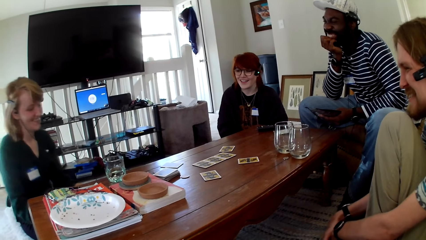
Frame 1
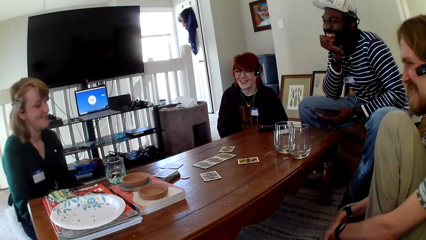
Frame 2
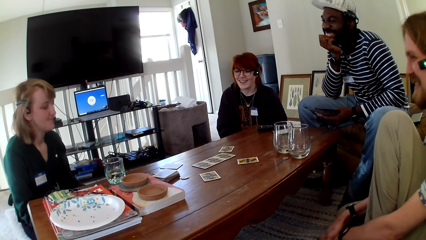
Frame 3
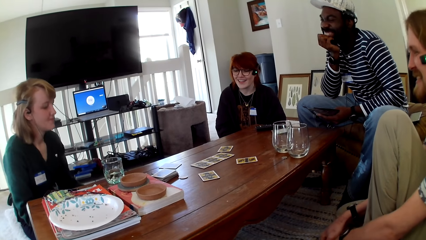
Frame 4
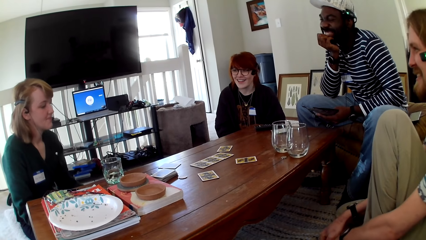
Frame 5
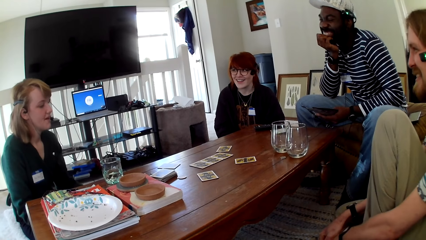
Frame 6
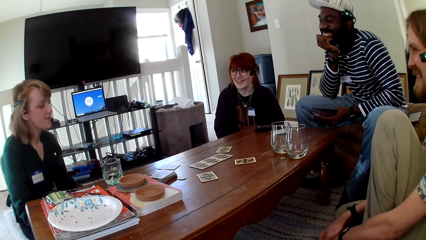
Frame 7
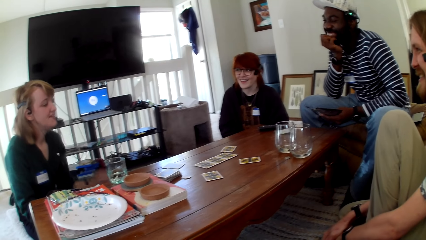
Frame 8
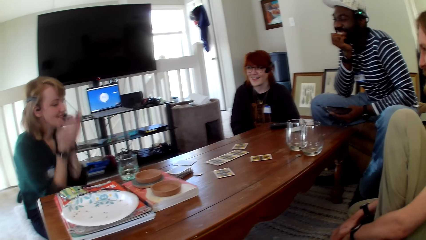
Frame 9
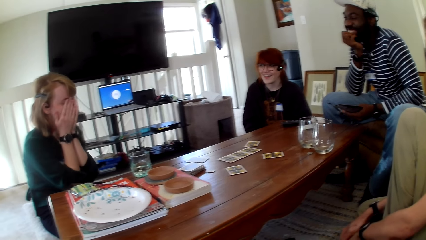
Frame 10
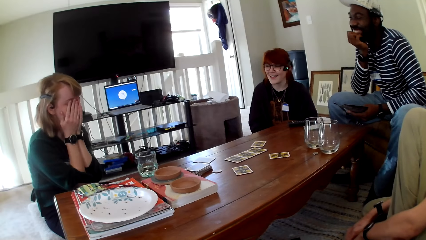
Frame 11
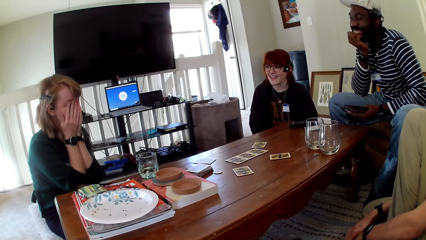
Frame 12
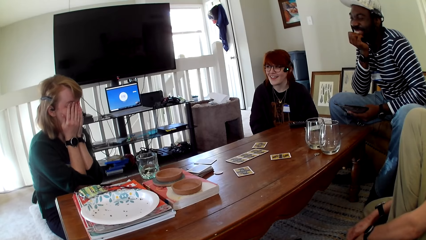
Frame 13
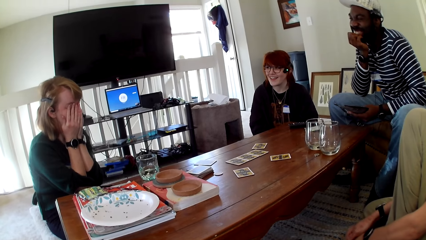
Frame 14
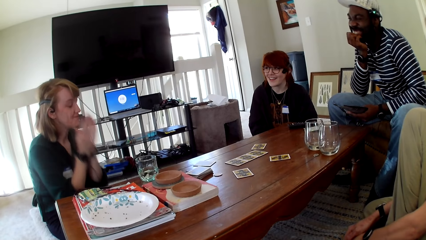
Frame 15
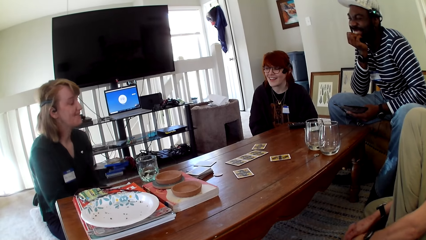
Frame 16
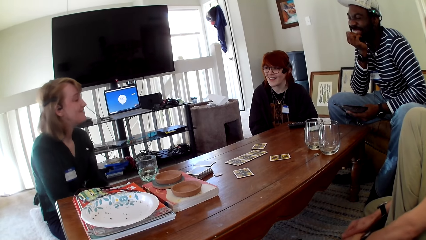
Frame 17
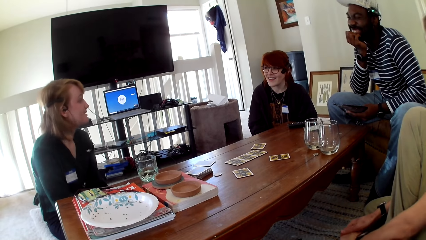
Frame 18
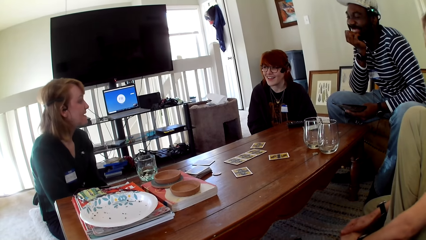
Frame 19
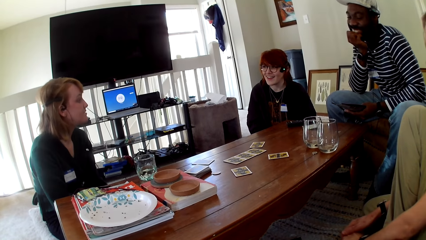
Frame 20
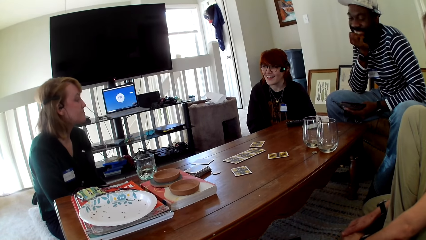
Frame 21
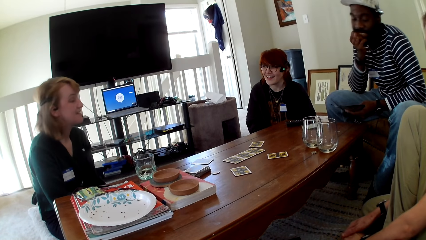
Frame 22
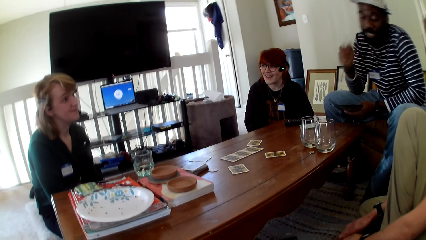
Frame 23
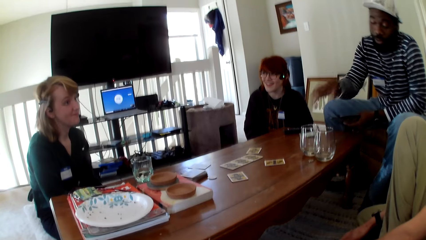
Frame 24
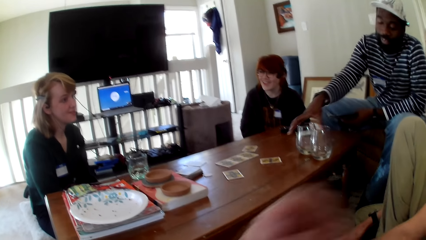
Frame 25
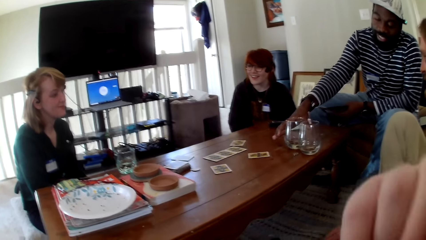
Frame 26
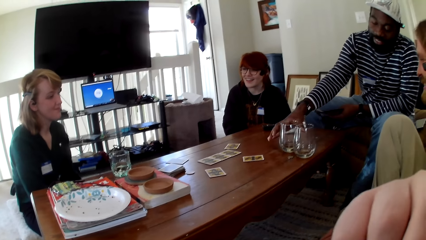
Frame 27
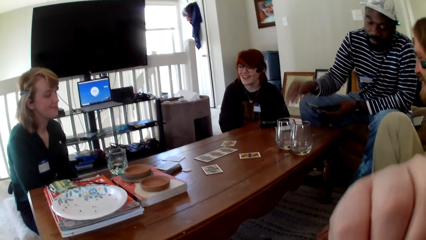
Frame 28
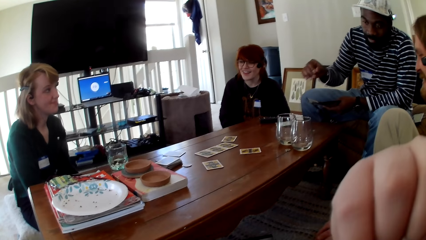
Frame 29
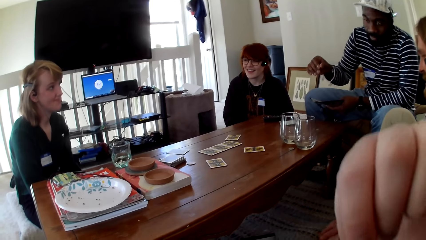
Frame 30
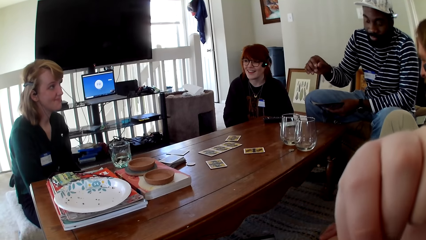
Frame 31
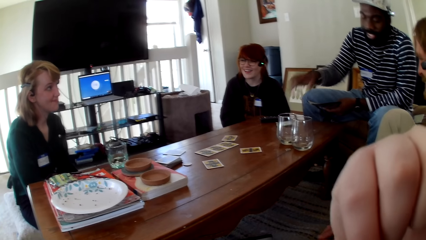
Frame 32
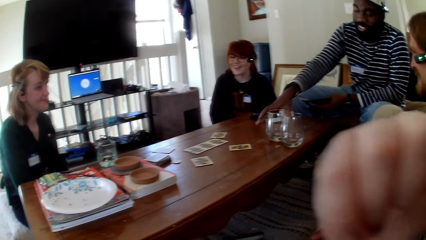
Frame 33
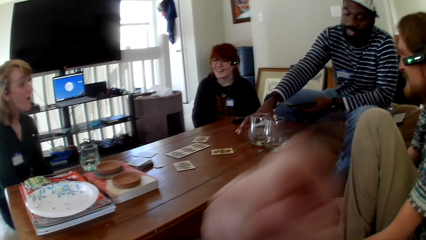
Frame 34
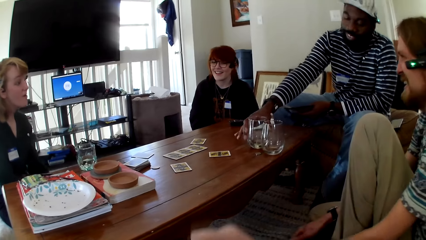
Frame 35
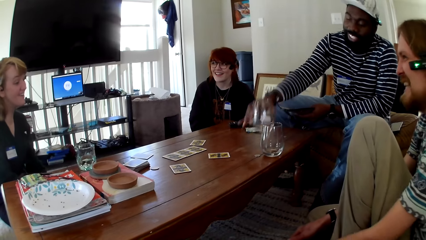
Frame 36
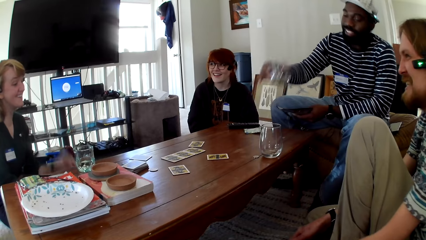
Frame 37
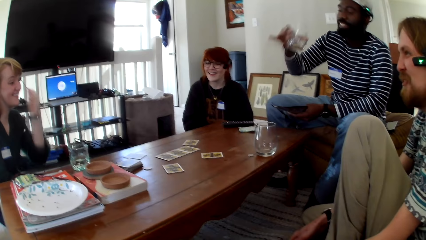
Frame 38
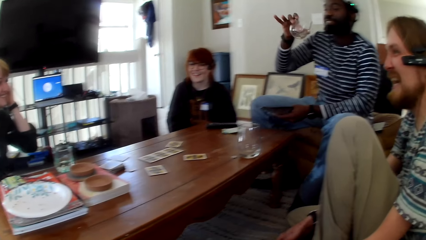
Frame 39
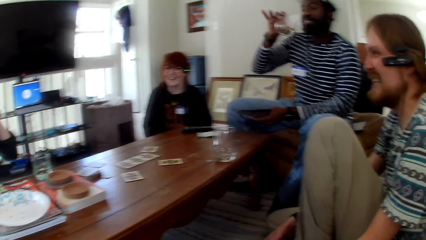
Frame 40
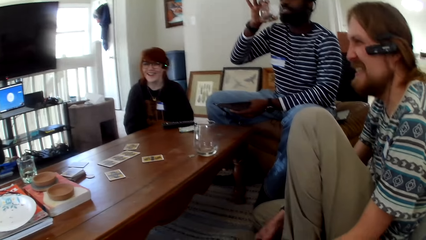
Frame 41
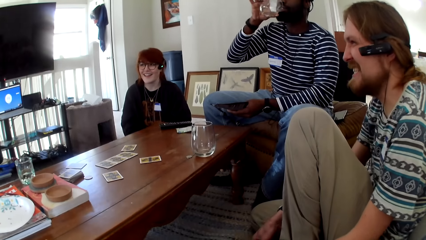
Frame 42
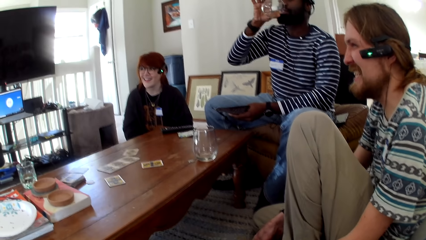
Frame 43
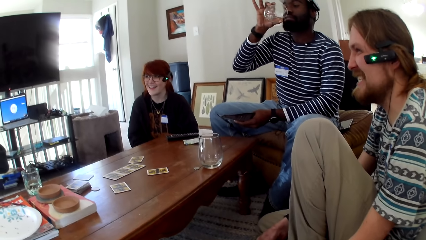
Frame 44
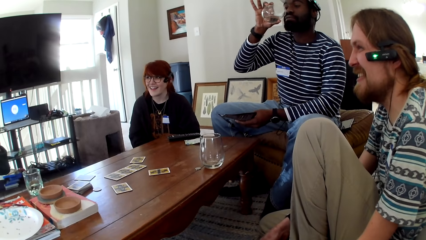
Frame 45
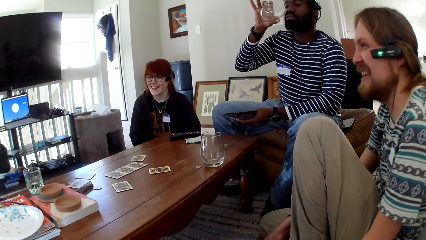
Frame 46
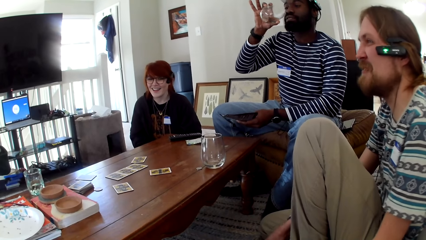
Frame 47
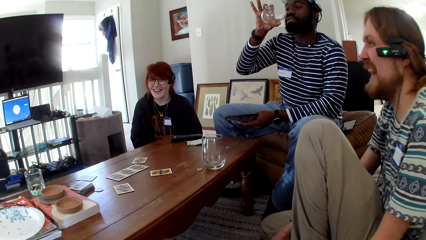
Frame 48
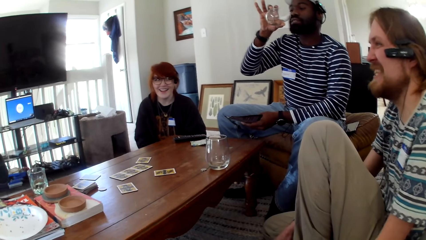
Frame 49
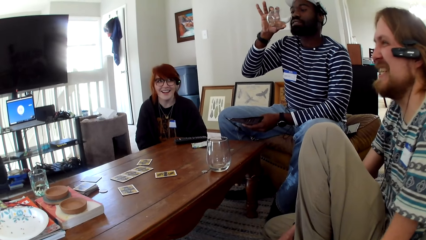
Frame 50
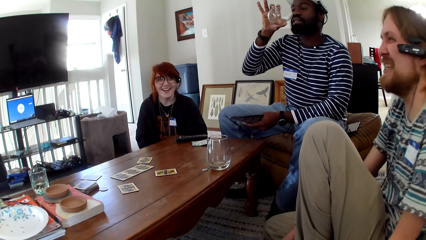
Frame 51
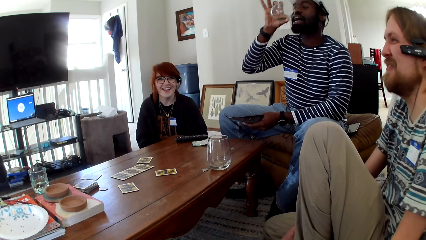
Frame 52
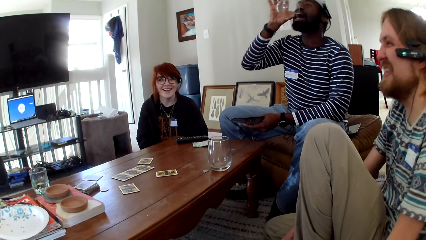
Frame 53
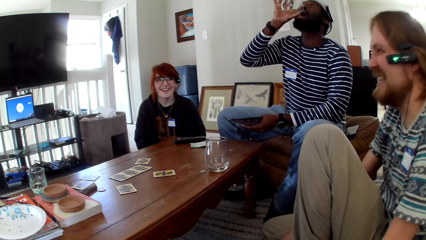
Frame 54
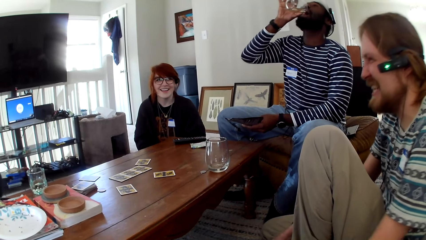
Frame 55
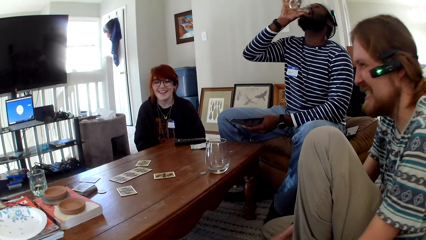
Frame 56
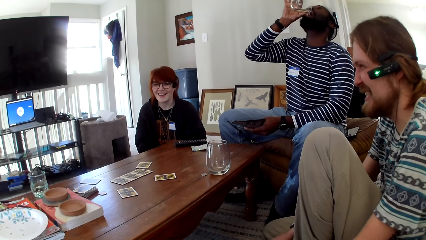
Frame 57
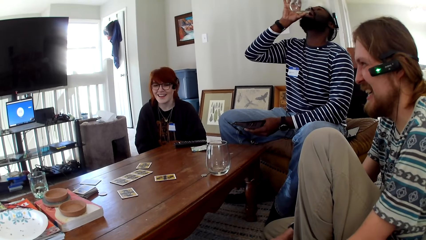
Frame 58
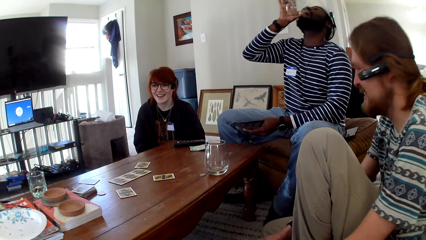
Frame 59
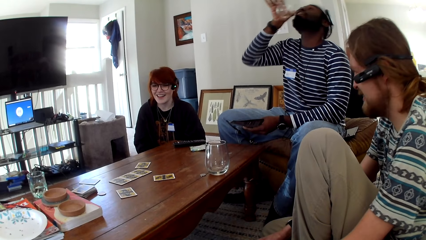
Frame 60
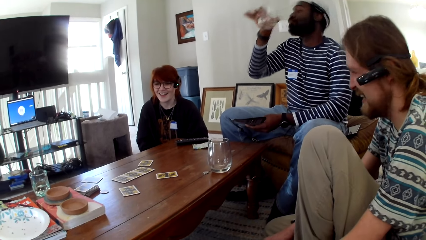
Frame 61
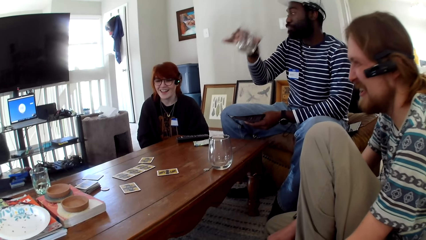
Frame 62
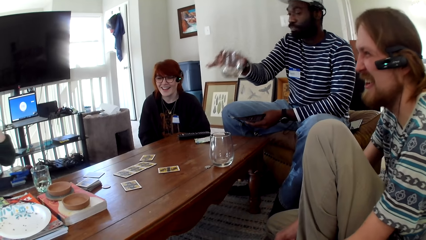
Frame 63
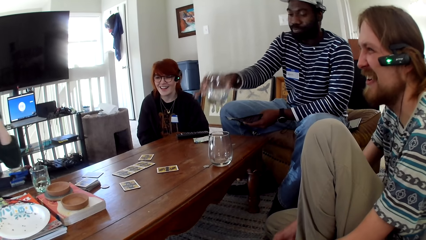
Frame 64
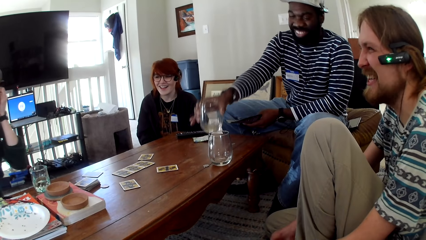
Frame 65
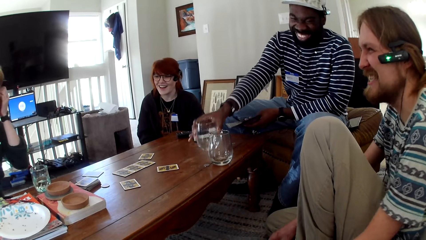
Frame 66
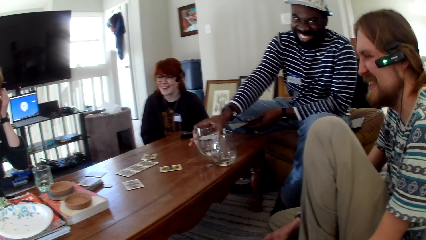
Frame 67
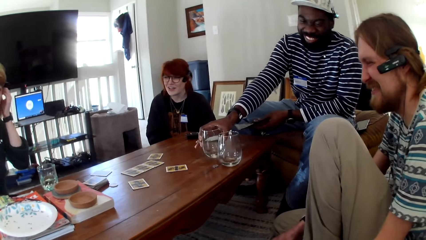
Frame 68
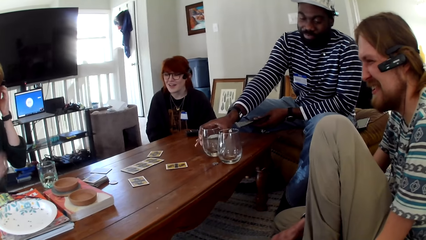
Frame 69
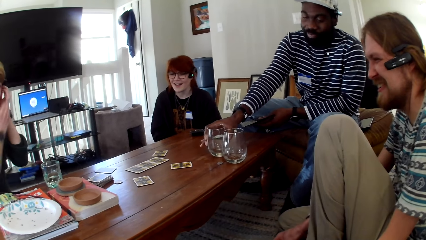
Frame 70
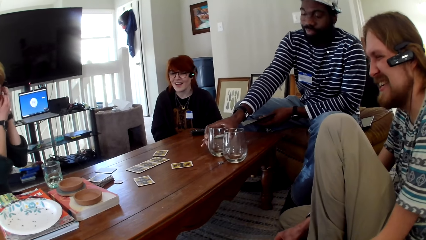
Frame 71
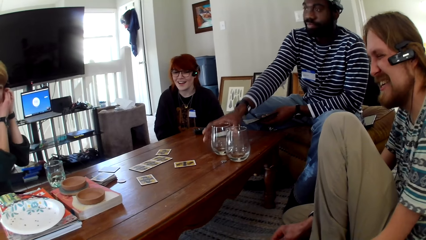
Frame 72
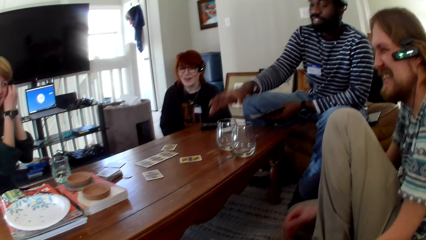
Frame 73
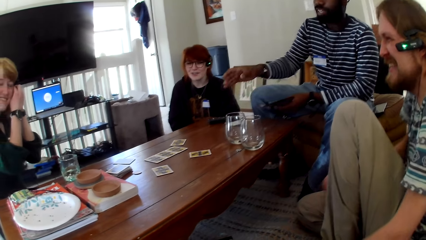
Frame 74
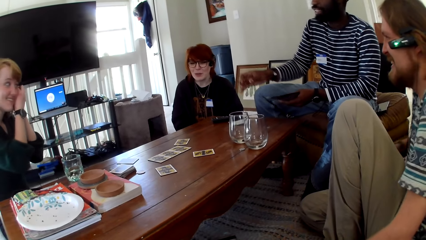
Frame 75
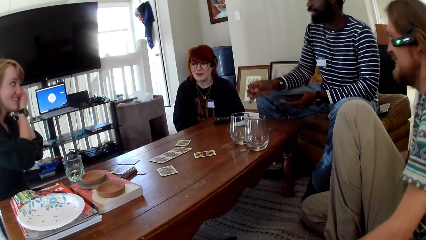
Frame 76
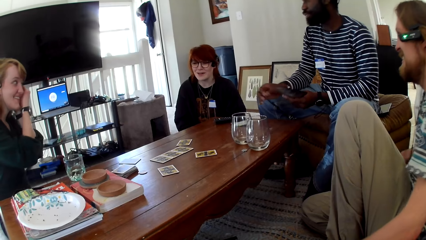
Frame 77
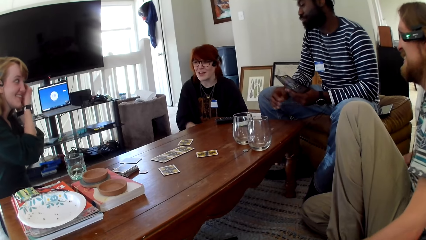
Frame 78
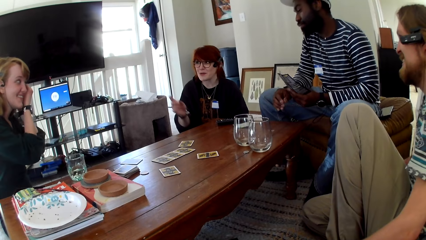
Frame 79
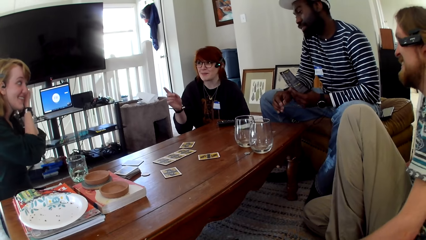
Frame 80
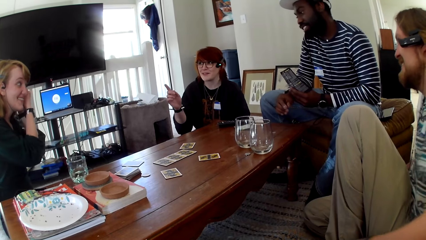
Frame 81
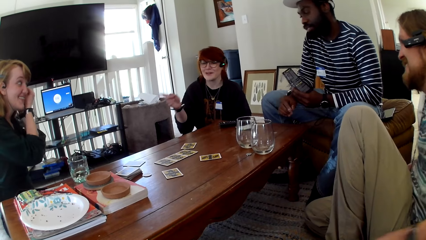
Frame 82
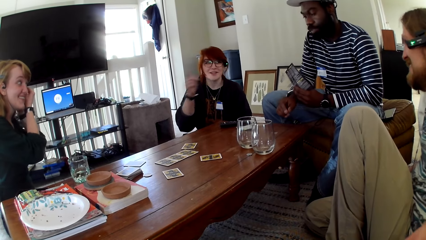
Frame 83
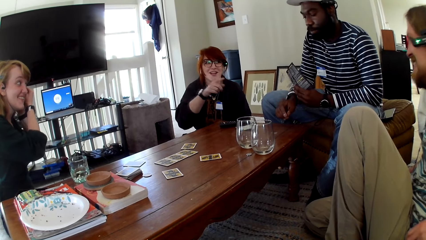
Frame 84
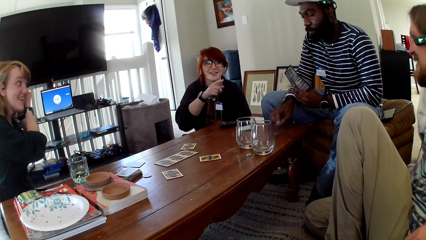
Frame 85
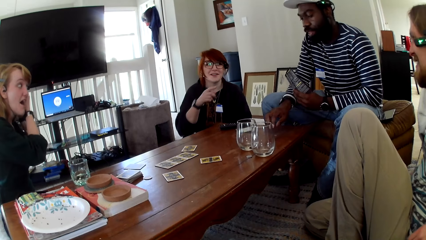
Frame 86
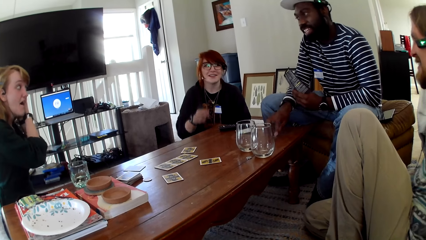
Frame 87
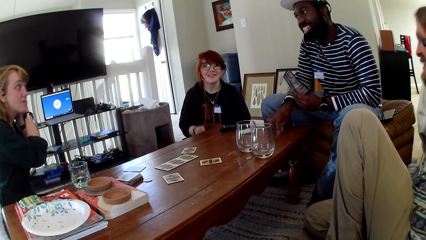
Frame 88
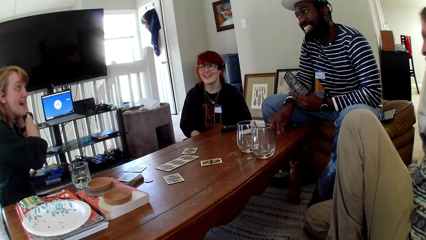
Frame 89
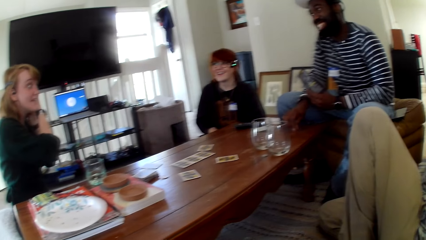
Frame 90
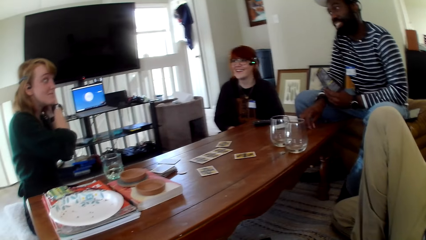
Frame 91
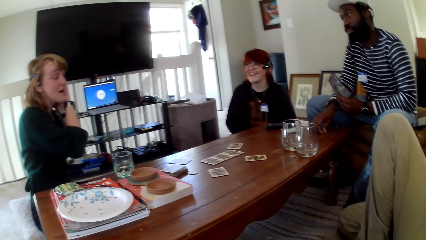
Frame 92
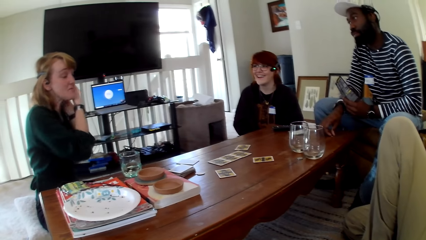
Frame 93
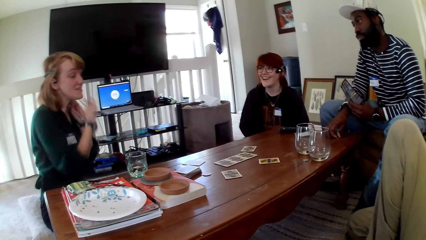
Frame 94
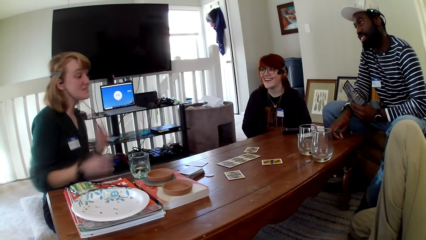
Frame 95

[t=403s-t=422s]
A woman covers her eyes with her hands. A person touches the face. The woman pulls her hands off the eyes and talks. The camera wearer holds the camera. A man holds the table and pulls his hand off the table. Another person touches a glass. The camera wearer pulls his hand off the camera. The man picks up the glass and drinks water from the glass. The first person raises a hand up. Another man talks. The first man puts the glass on the table. The woman holds something. Another woman gestures her hand. A third person raises a hand up. The first man picks up an object.
